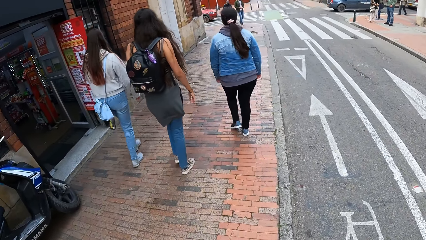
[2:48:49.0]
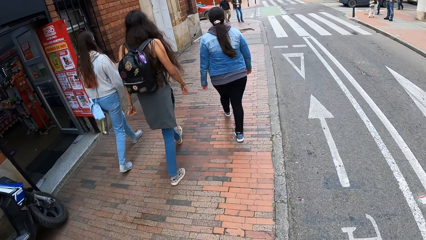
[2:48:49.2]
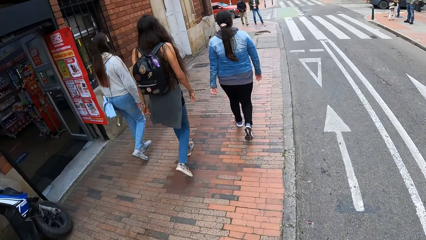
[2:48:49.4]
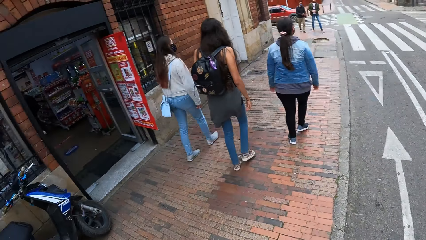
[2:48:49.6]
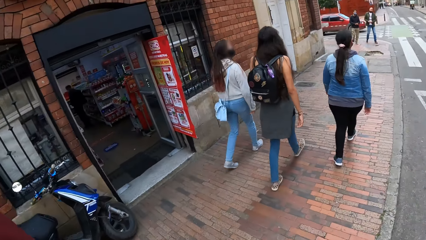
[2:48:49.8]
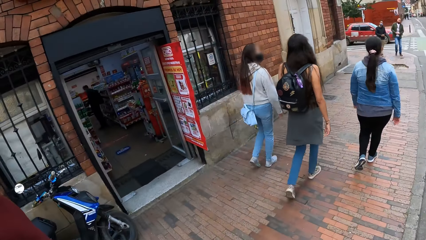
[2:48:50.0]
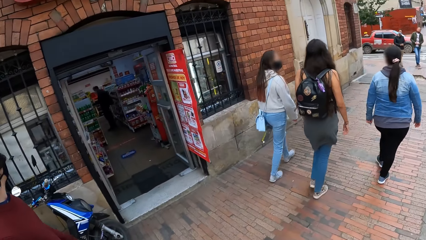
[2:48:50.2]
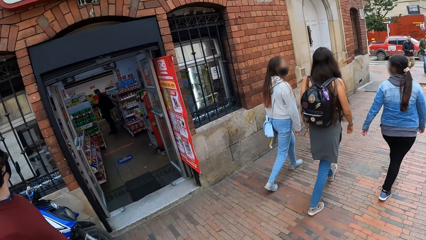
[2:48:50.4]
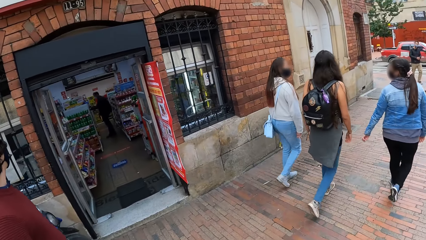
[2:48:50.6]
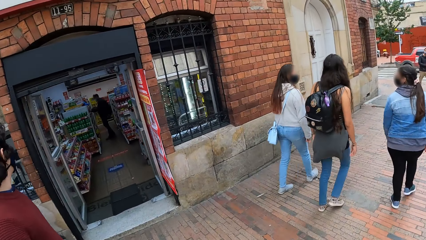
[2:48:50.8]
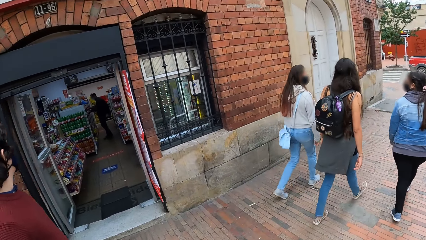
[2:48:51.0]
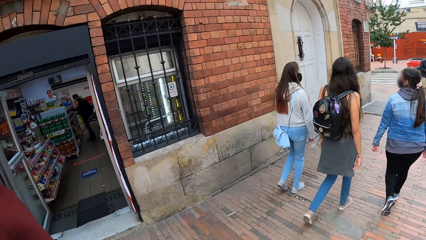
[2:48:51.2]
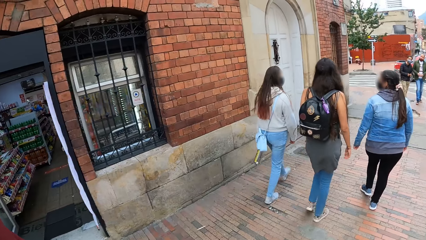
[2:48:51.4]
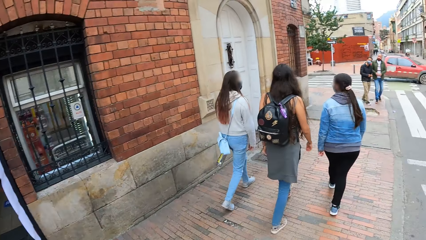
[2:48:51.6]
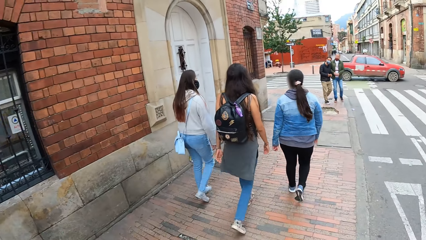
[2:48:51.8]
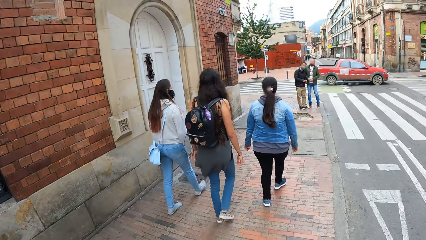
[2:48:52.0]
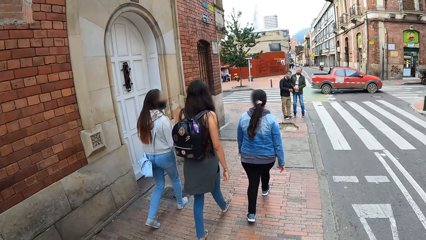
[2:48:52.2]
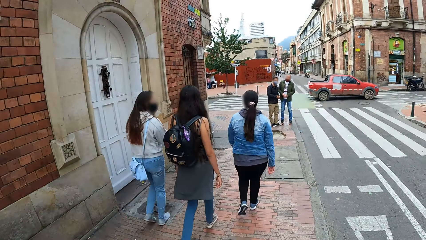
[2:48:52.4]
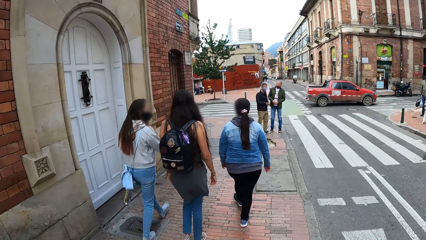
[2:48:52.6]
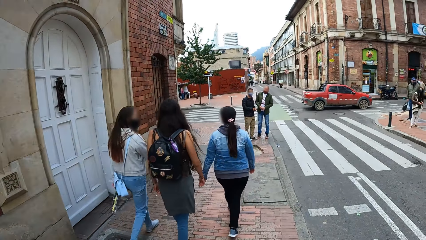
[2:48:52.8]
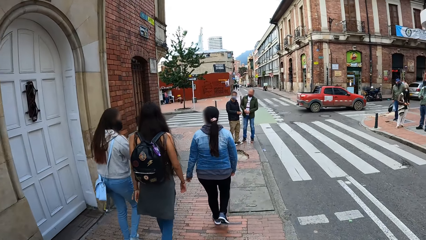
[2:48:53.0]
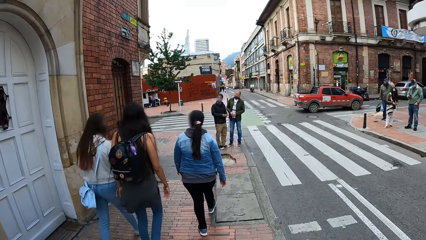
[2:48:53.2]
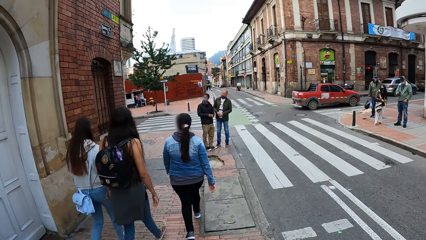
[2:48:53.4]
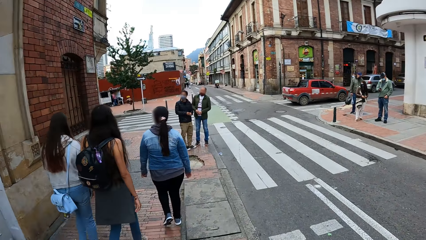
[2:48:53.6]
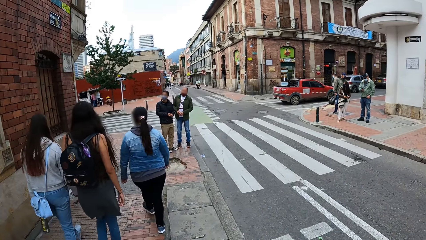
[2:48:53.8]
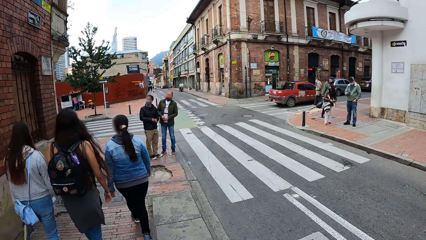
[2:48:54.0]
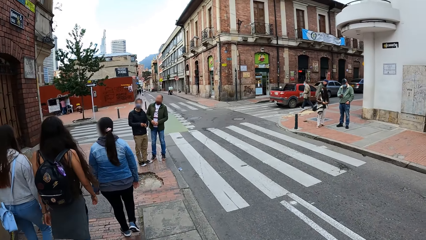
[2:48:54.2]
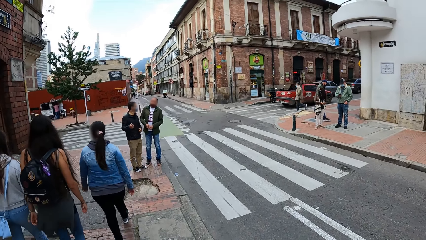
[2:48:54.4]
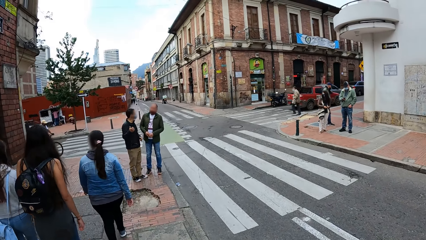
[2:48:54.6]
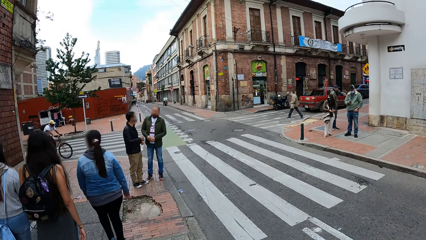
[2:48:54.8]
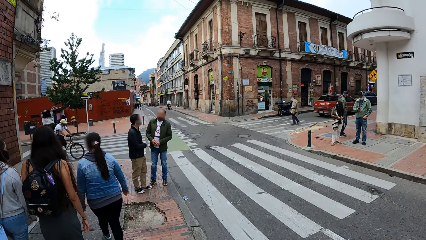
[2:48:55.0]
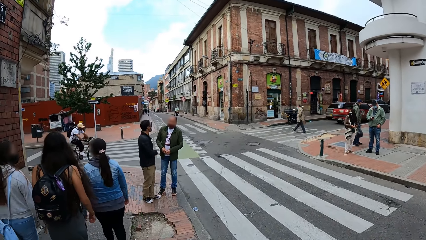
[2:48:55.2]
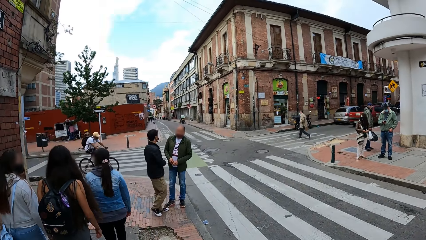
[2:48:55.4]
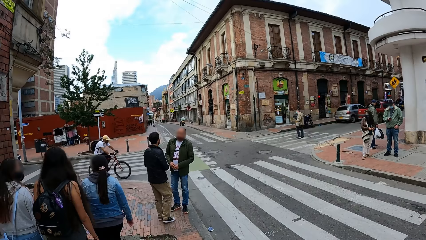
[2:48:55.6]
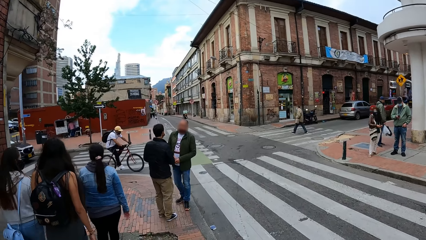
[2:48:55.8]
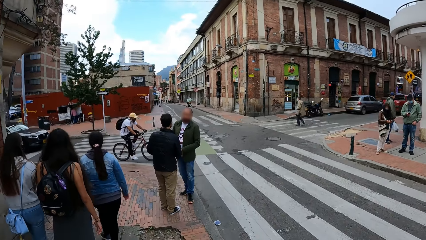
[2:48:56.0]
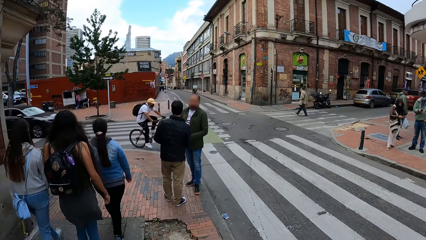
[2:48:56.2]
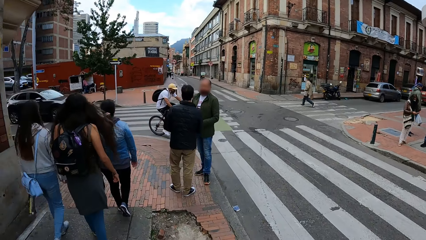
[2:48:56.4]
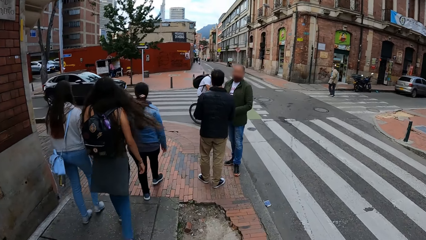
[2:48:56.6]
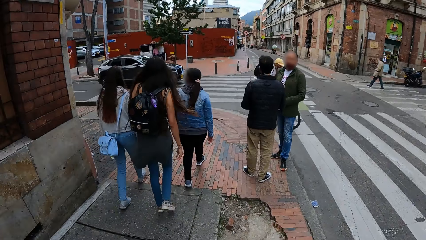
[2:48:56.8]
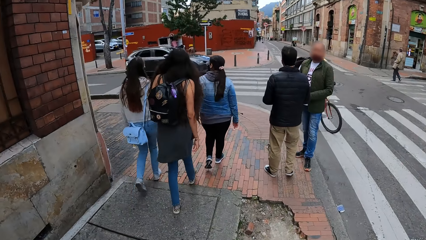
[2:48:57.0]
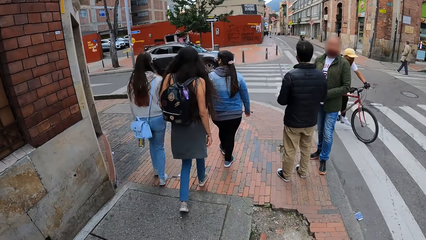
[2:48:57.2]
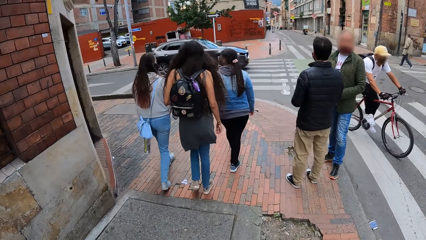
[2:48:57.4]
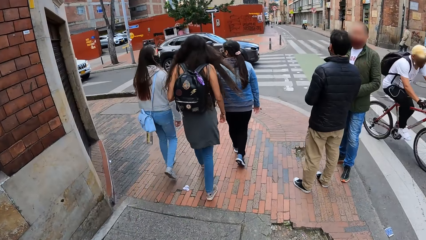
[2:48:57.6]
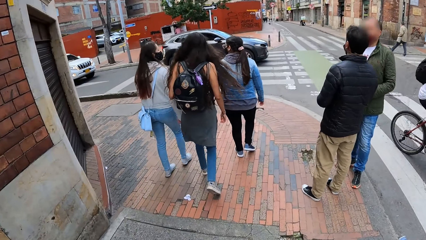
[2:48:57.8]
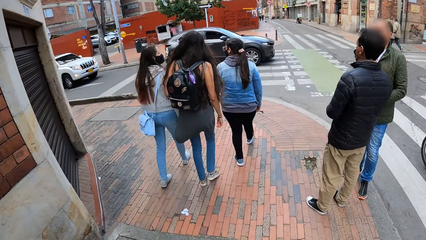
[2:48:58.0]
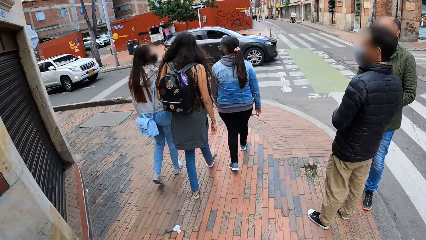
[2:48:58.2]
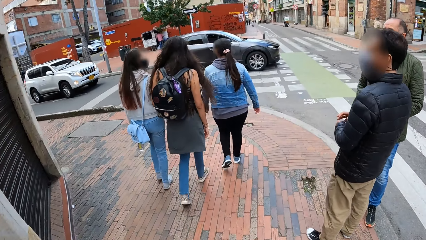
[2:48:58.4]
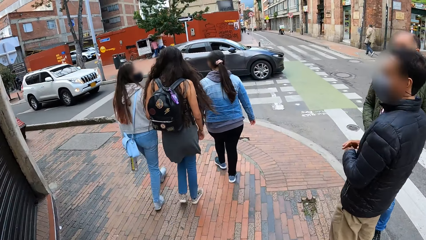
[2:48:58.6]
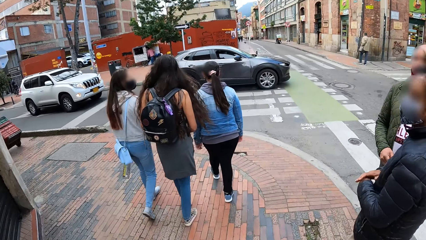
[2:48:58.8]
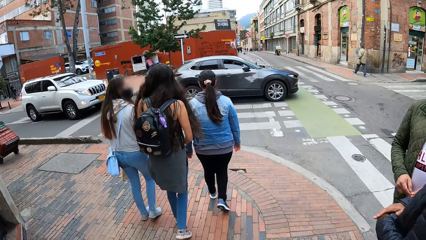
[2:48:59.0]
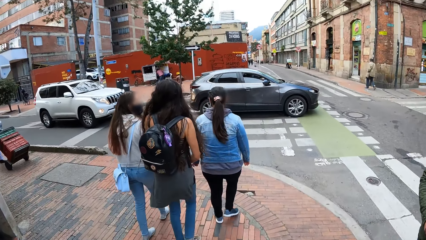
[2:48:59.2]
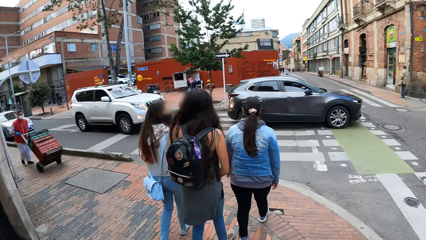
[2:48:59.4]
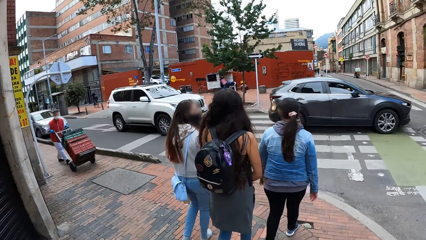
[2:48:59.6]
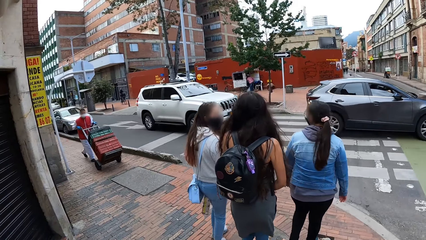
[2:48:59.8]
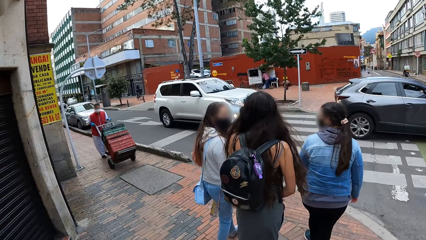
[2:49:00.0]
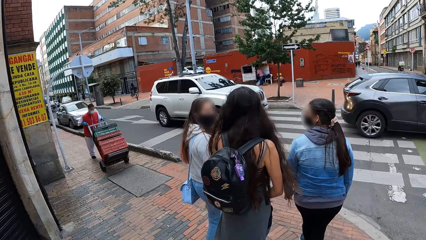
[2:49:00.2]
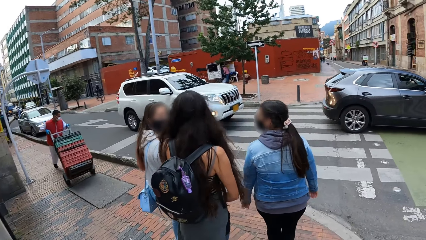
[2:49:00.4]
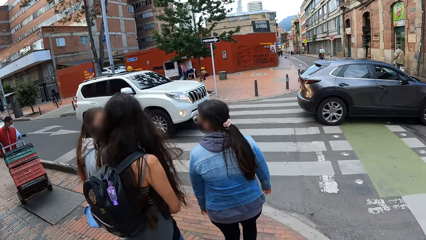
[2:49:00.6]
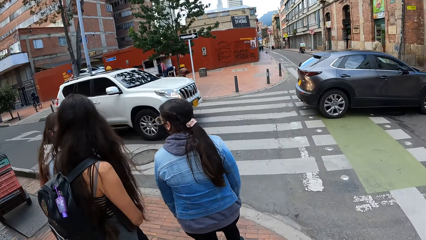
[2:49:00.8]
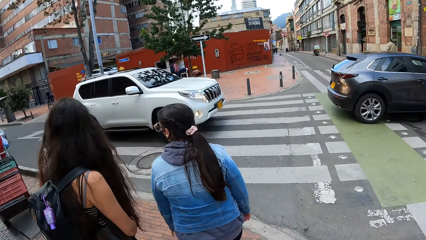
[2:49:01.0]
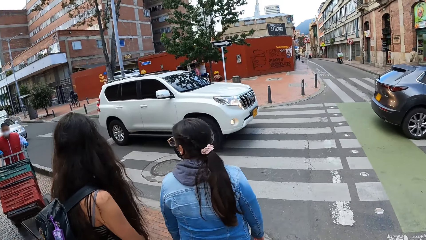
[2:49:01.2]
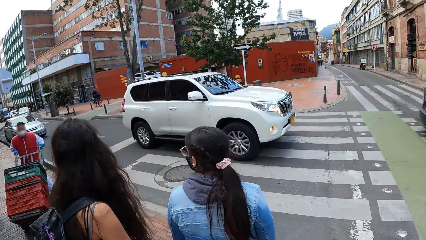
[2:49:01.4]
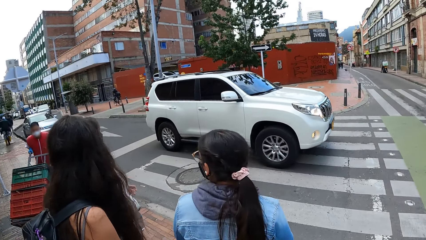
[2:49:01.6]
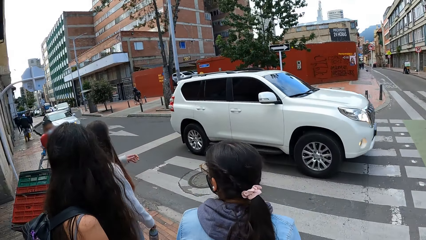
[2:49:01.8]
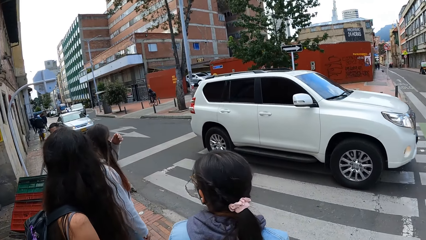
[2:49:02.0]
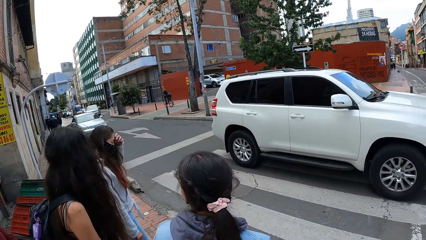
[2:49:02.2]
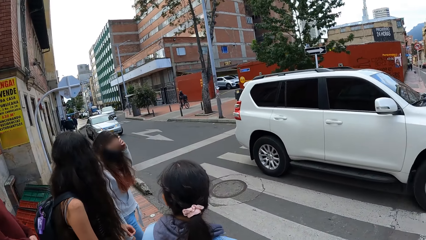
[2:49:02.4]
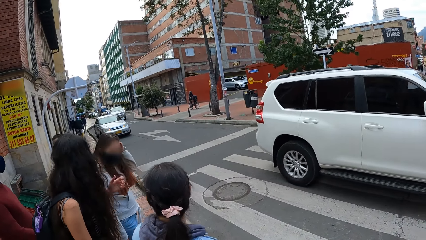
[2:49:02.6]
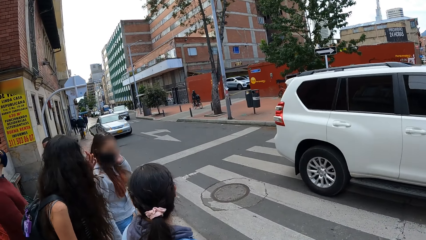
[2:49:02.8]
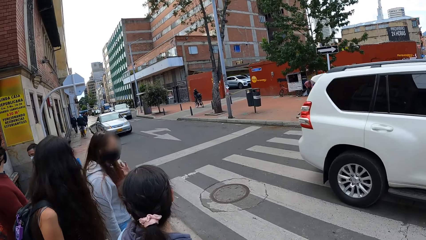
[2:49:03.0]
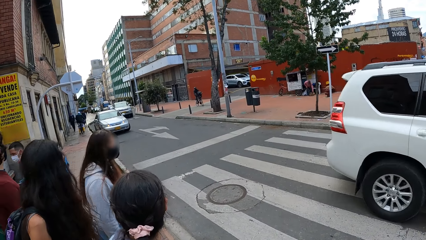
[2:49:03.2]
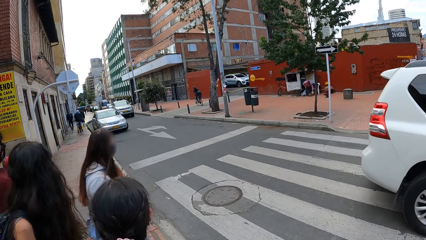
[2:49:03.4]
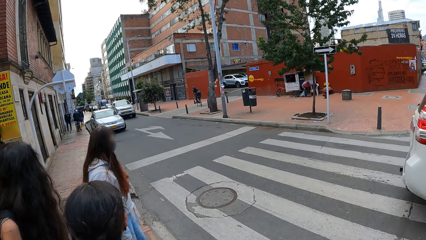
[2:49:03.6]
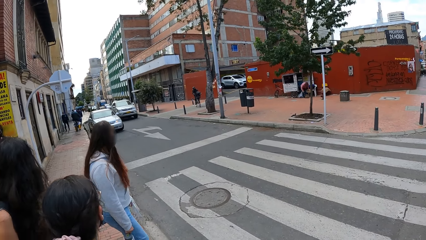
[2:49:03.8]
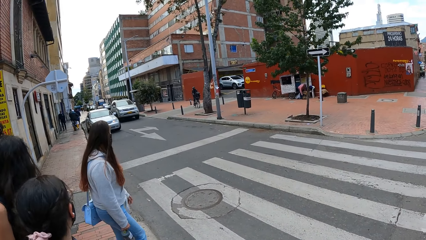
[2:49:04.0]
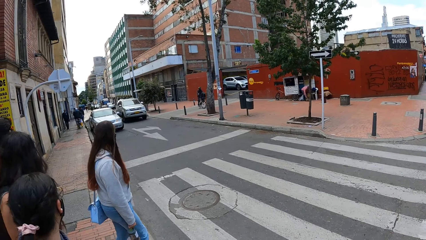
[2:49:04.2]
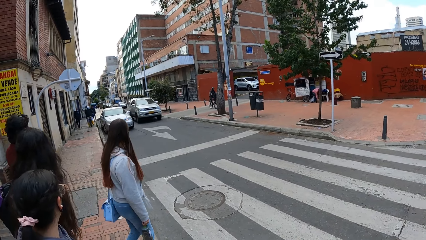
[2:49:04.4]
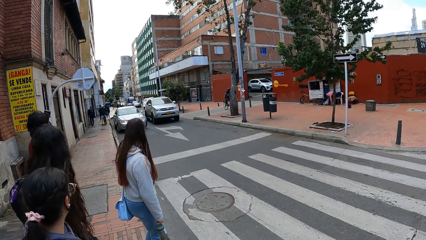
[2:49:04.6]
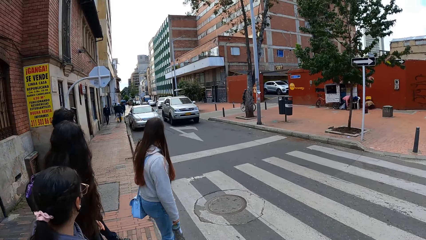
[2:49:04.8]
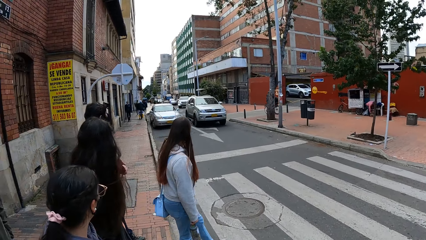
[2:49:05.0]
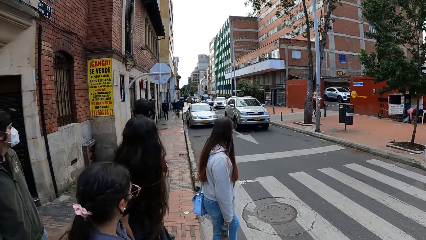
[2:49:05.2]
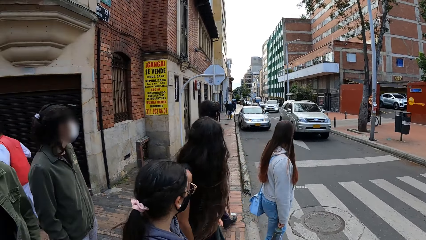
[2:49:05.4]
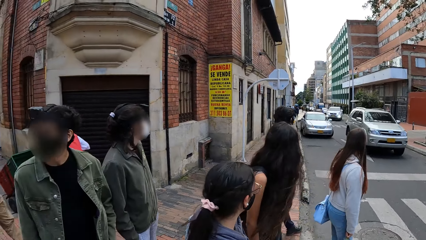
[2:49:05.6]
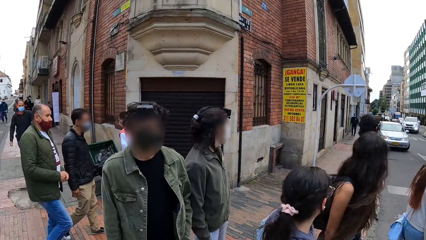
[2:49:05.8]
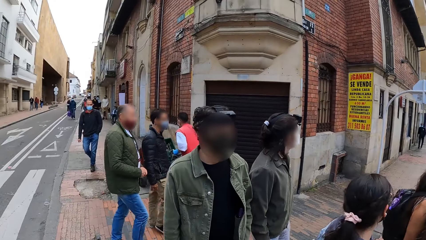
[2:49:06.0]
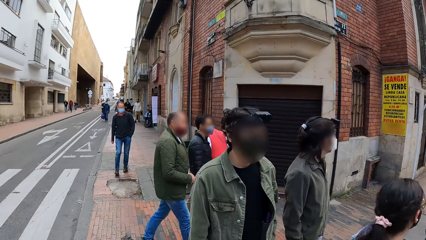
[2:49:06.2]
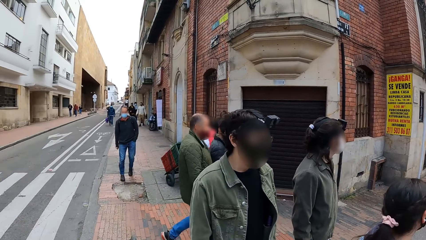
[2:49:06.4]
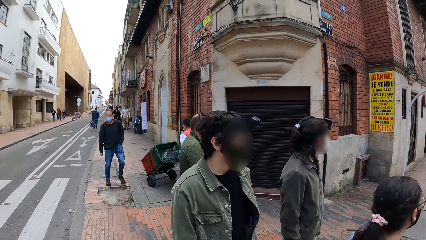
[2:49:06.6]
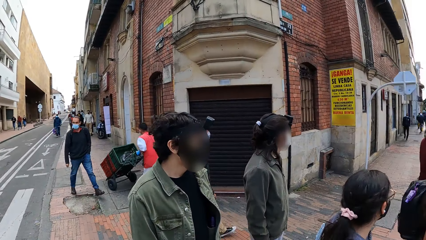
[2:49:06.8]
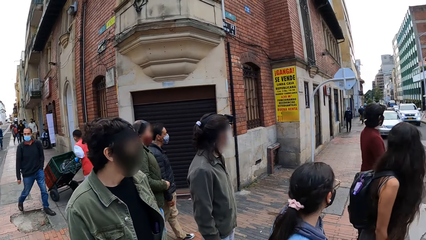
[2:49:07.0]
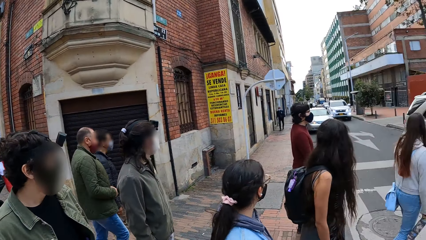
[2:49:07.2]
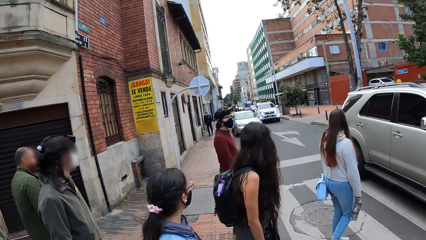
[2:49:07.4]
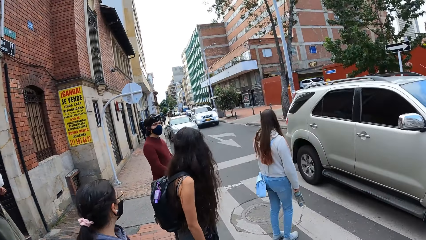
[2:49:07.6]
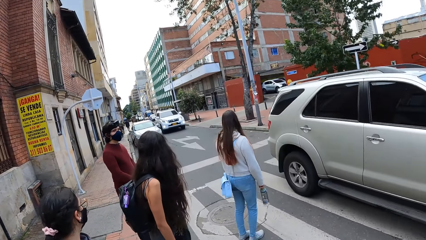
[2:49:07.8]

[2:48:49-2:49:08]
The camera wearer looks at the shop. They wait. They look around.
